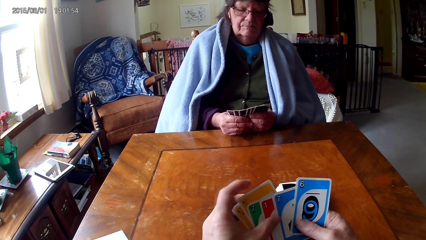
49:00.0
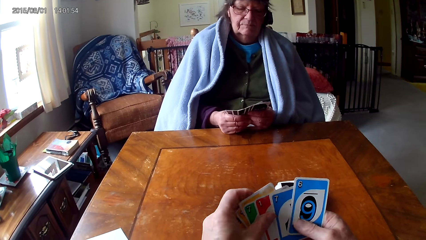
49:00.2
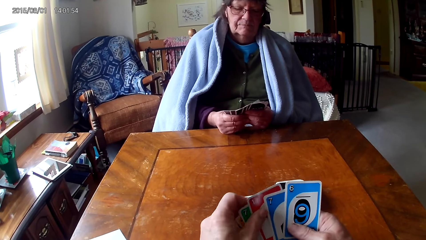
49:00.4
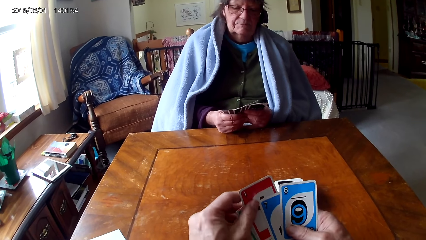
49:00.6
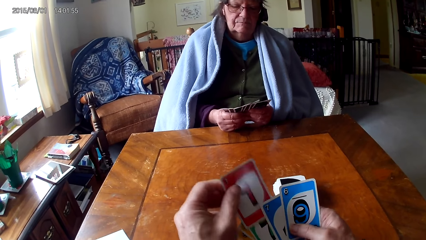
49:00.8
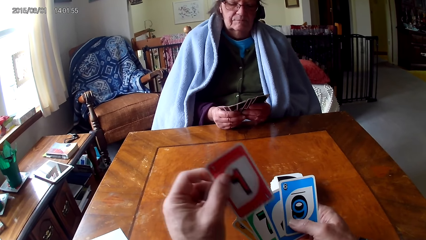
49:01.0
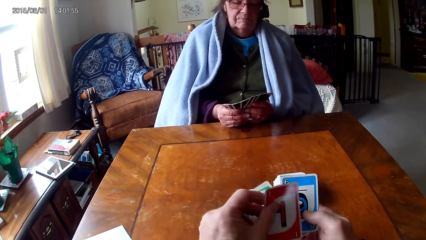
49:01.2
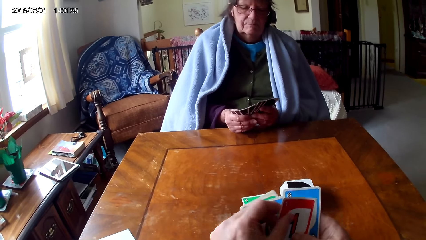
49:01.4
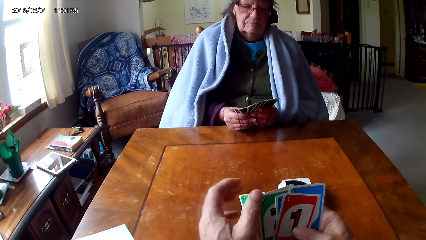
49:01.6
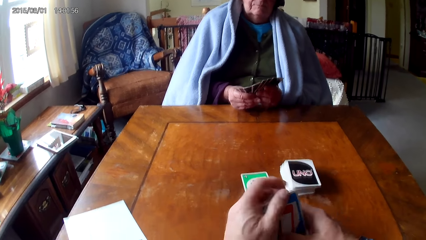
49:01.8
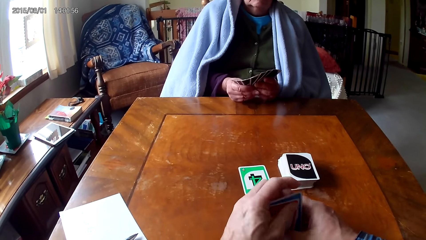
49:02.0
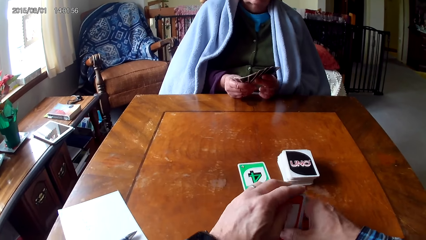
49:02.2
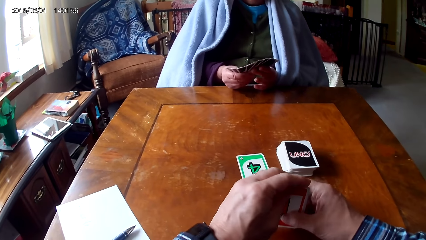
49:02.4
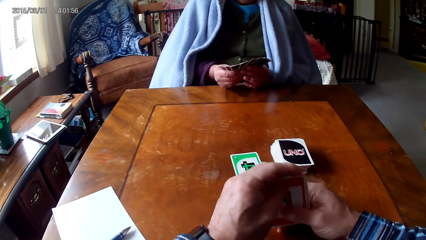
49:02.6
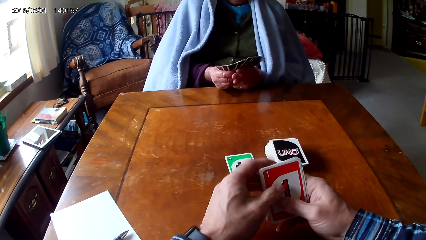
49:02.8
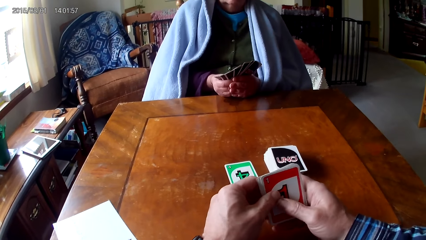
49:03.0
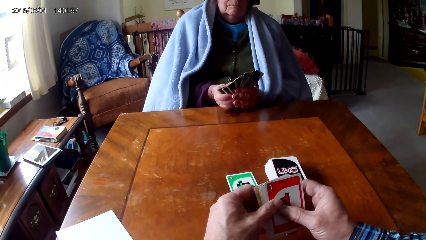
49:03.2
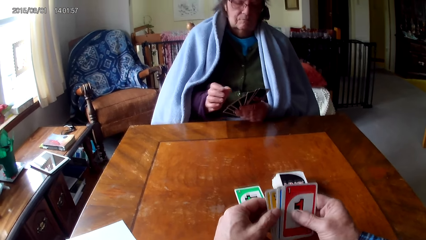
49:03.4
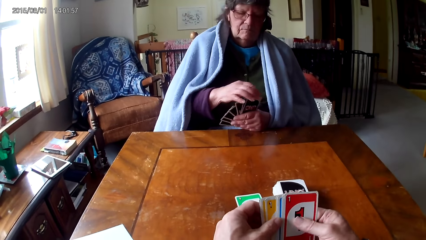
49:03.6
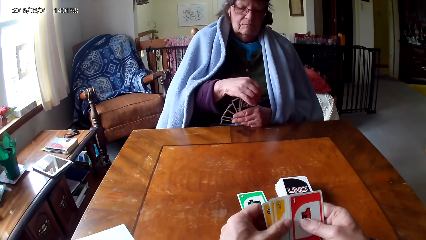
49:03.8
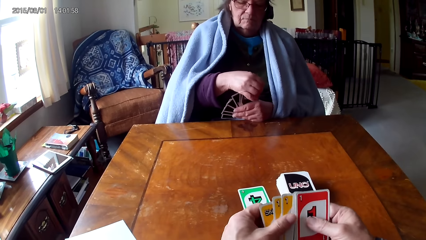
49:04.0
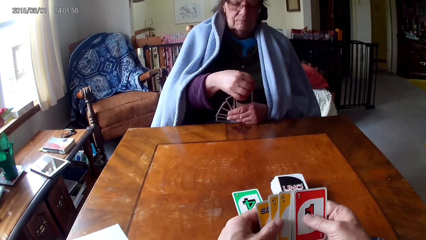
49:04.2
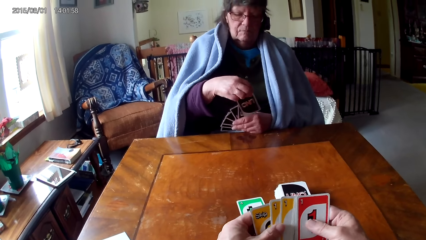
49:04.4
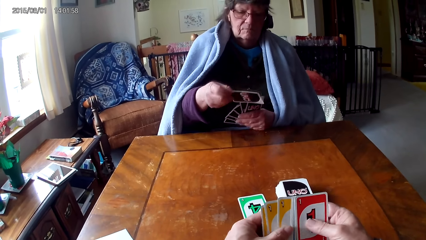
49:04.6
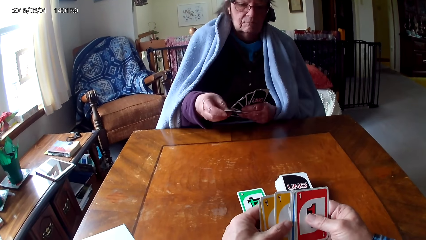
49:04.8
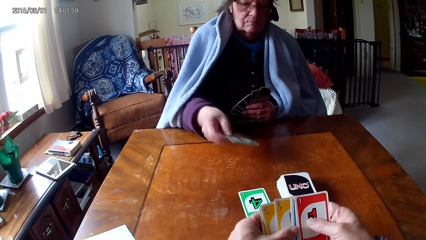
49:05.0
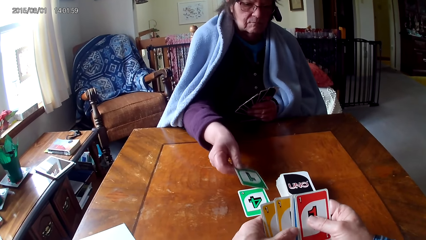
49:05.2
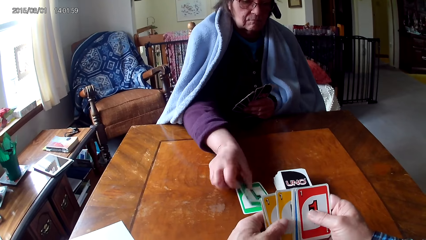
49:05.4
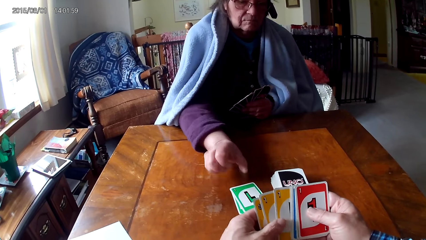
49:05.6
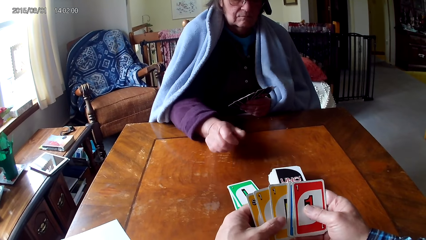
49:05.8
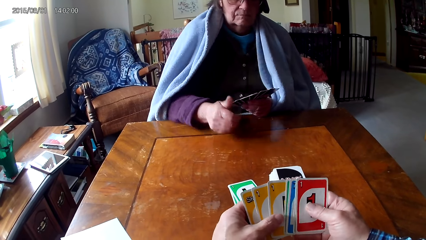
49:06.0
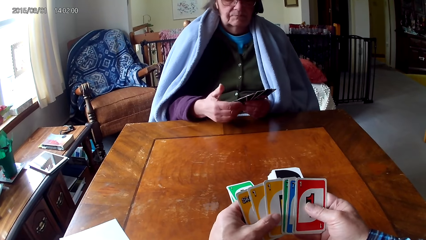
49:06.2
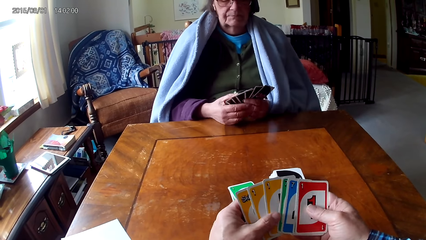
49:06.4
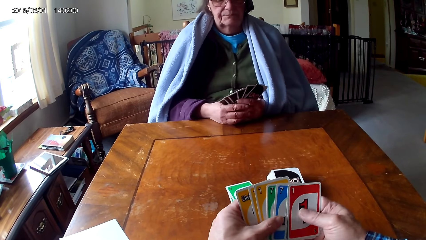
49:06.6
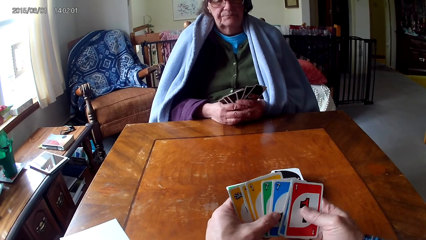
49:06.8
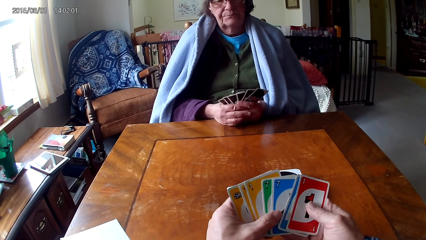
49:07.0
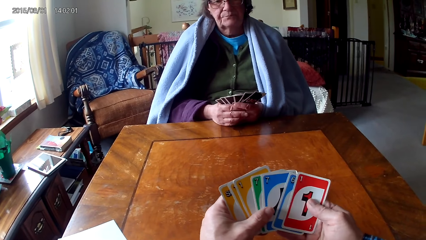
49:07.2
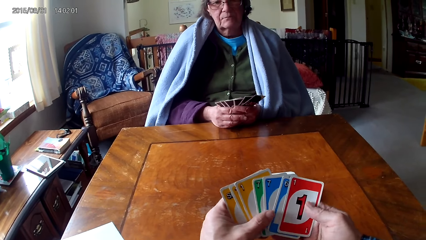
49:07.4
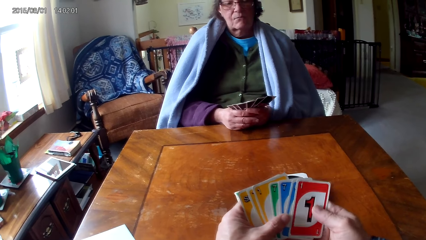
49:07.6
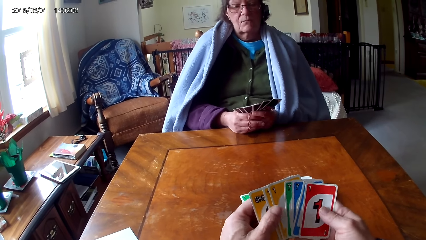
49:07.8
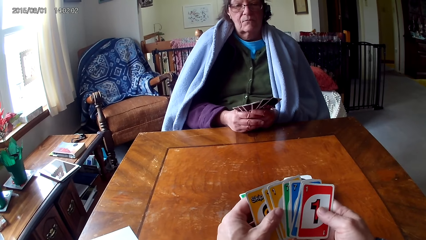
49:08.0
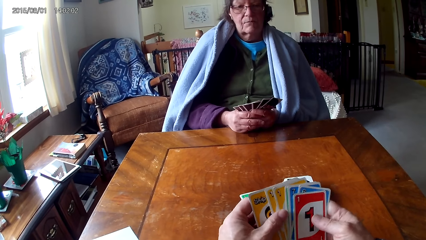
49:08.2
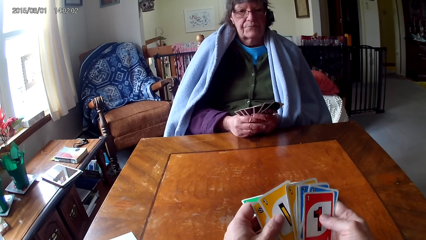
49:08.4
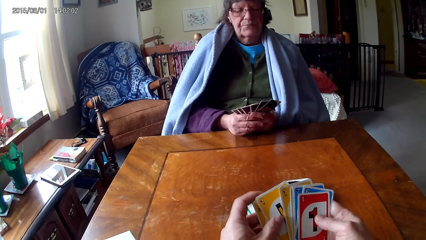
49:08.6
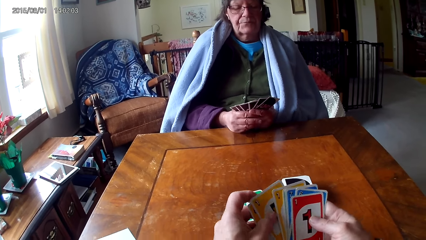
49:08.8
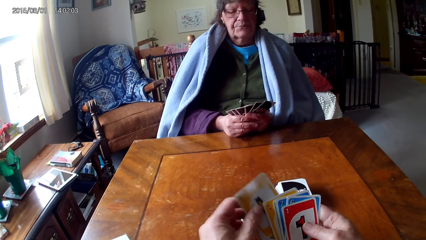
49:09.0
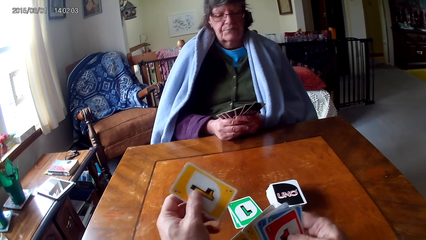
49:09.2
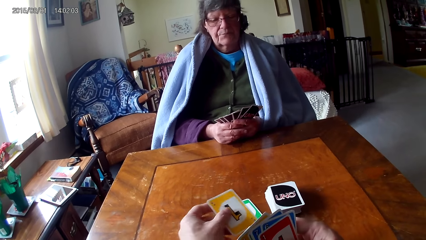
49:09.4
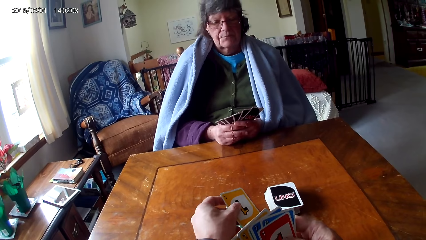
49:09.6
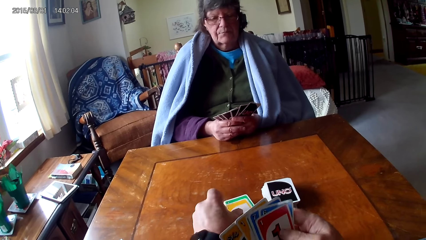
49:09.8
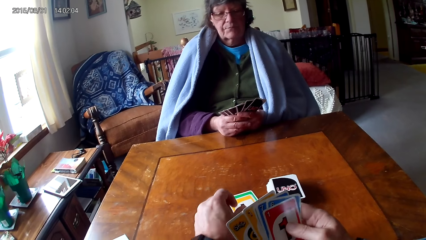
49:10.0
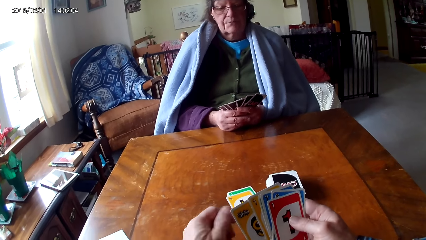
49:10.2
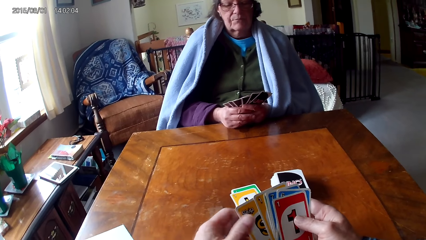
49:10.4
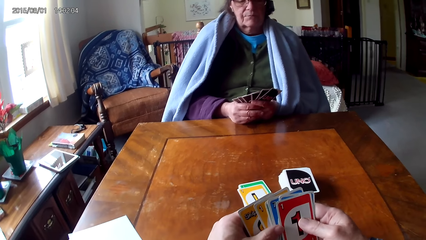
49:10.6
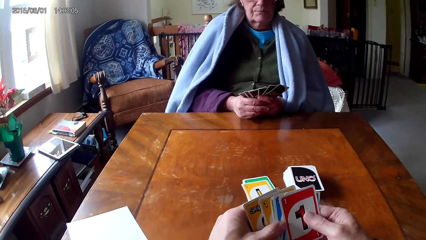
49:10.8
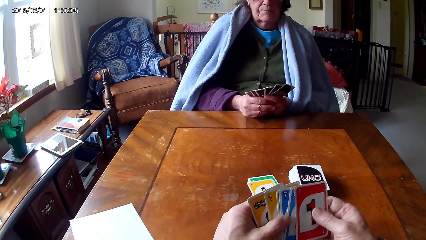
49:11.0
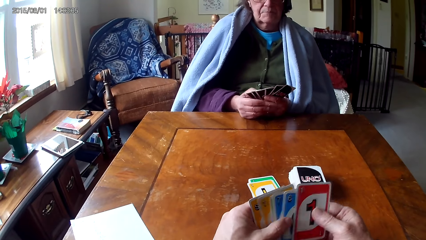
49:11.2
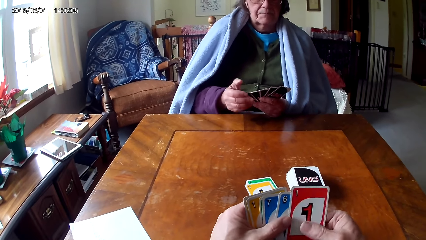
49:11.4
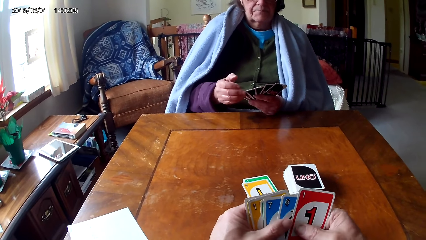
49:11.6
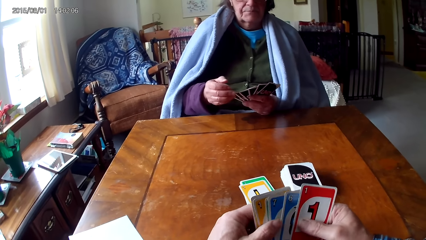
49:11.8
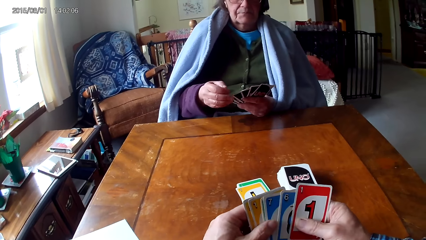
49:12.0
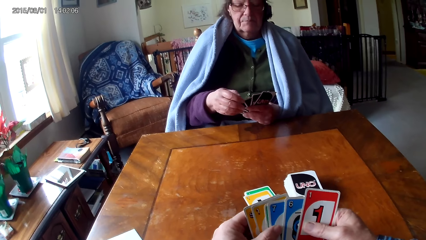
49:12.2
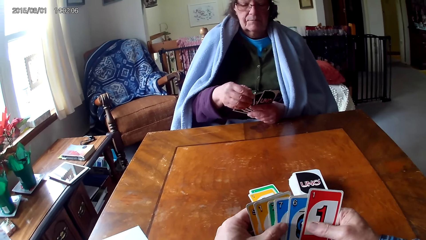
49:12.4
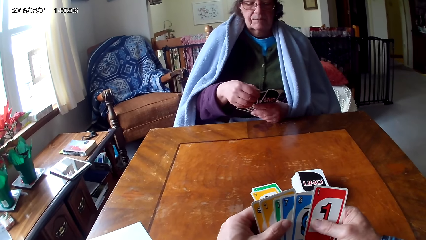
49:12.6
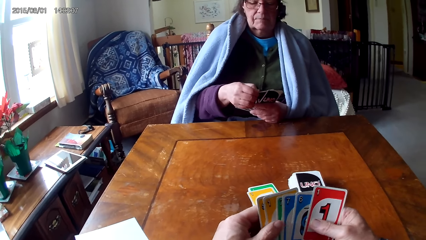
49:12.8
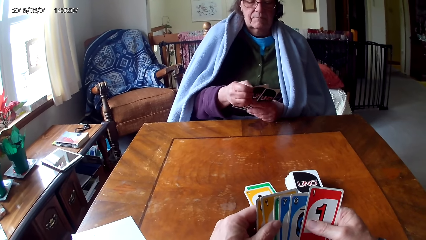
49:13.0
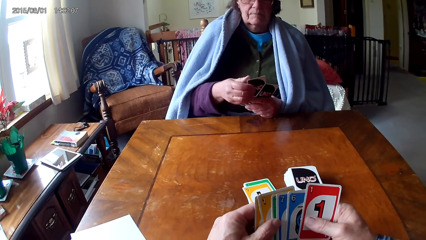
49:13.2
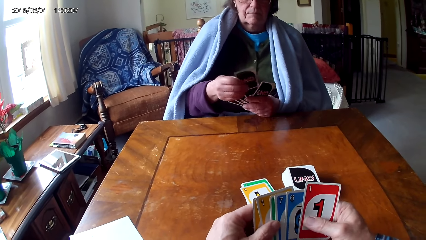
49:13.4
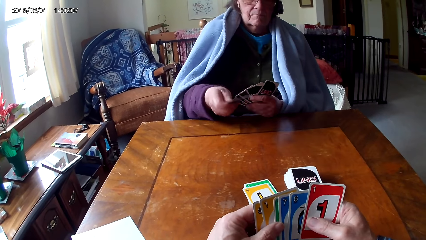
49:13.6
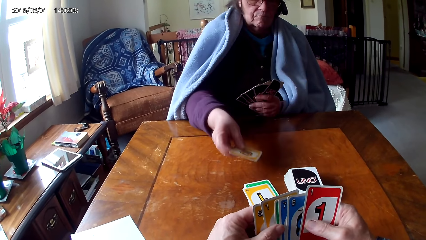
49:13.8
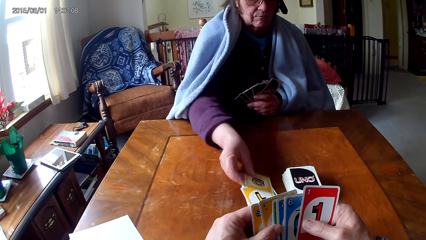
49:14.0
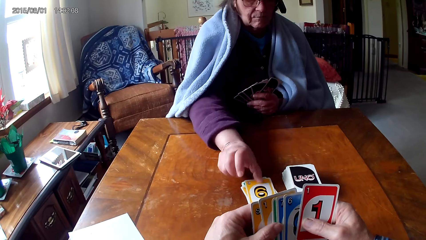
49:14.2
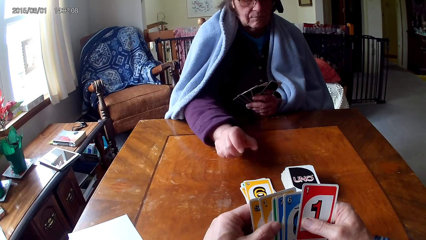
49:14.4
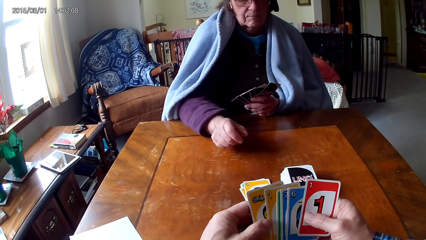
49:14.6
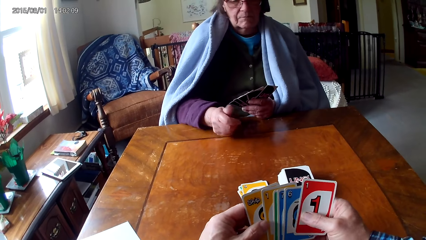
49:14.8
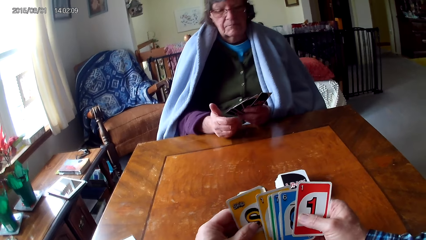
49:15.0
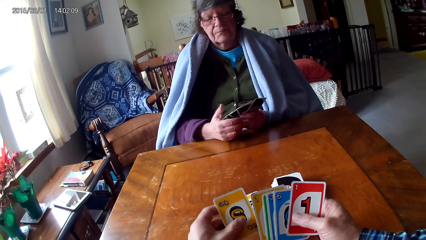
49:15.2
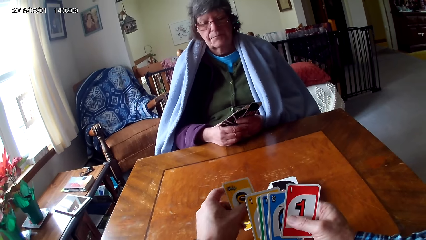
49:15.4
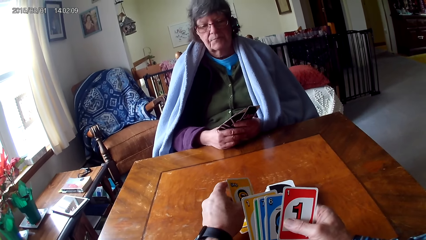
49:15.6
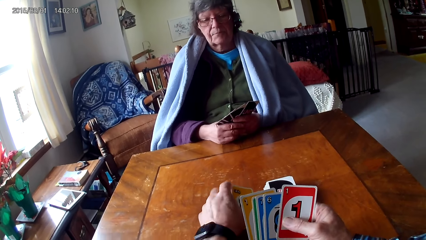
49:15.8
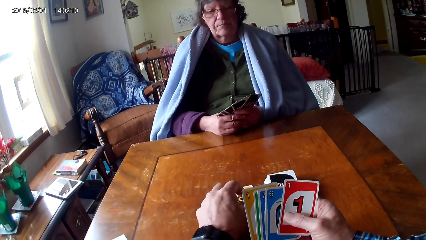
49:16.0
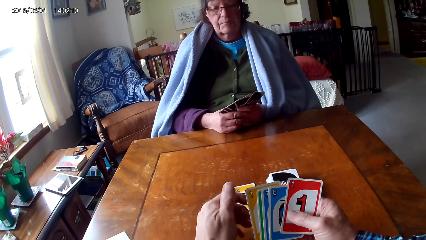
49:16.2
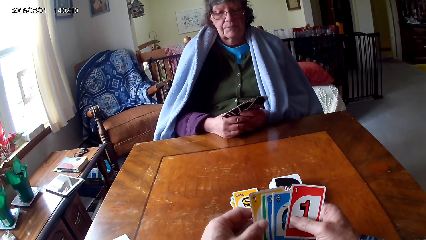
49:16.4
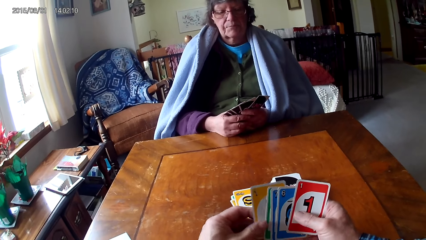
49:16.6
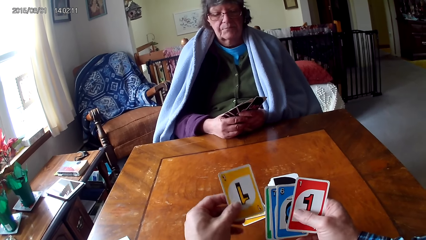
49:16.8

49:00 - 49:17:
The camera wearer picks a card from the other hand and puts the card on top of other cards. They hold the cards with hands. A woman picks a card from the other hand and puts down the card on a table. The camera wearer picks a card from the other hand and puts down the card on the table. The woman picks a card from the other hand and puts down the card on the table. The camera wearer picks a card from the other hand and puts down the card on the table.
